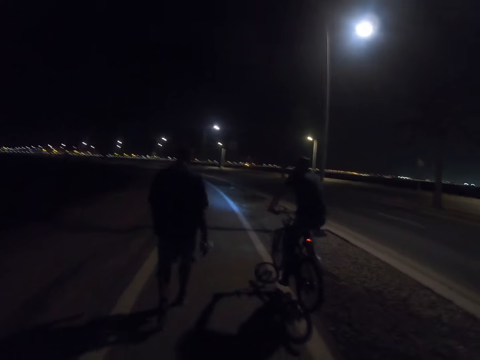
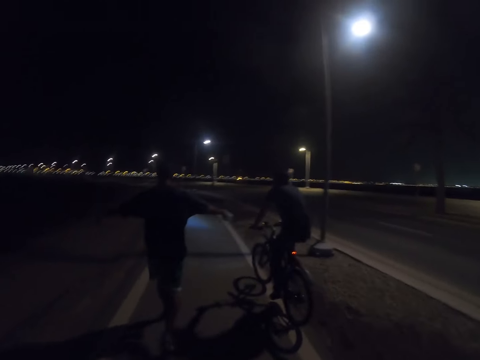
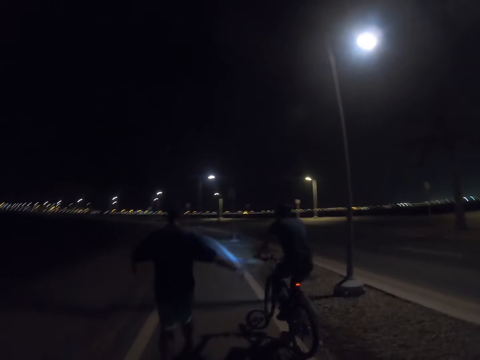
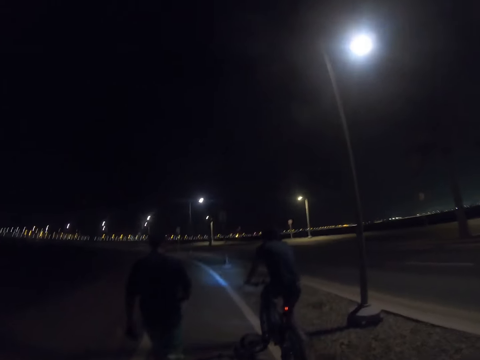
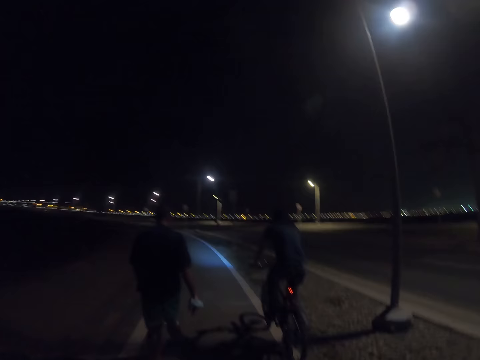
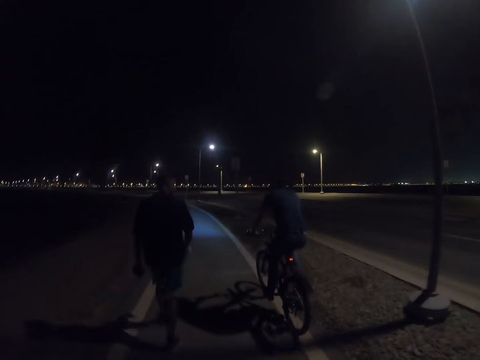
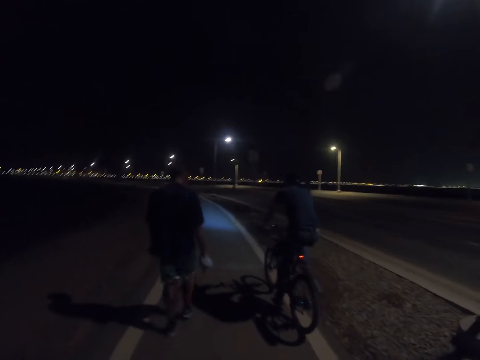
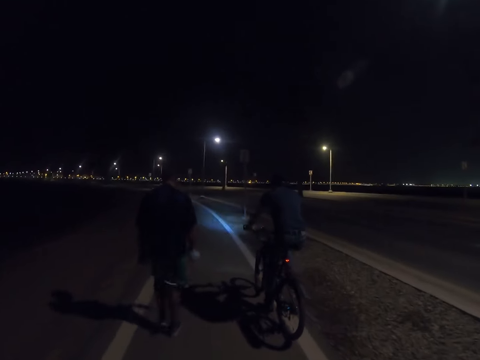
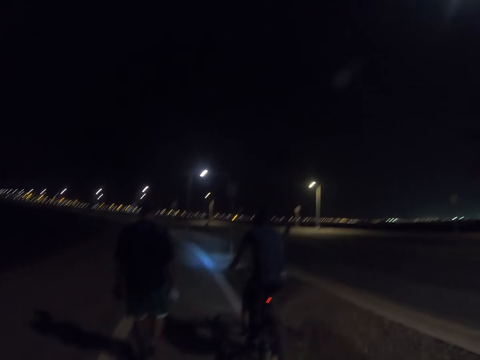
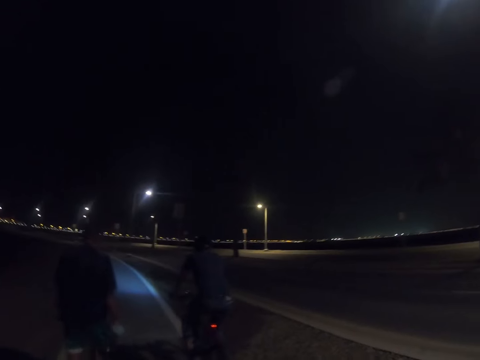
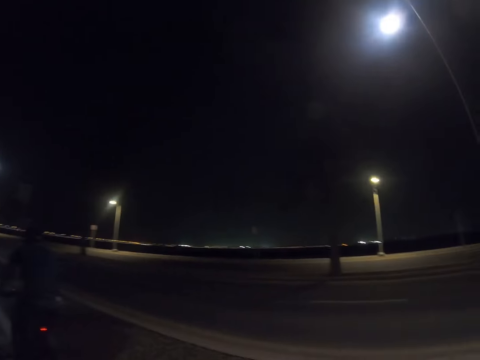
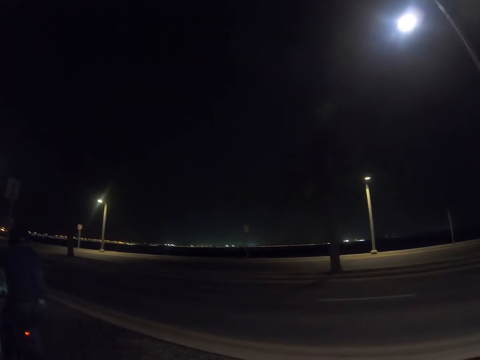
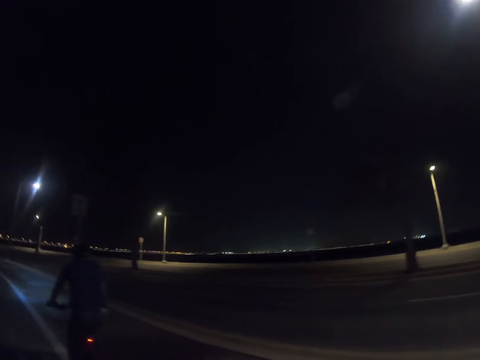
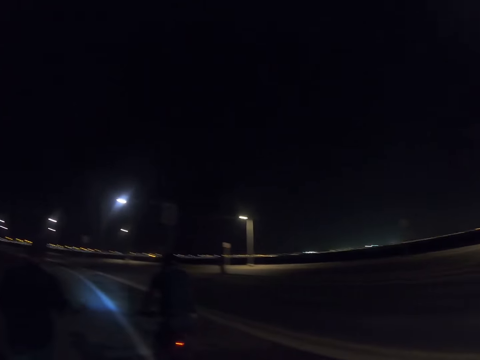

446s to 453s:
A person lifts both his hands.

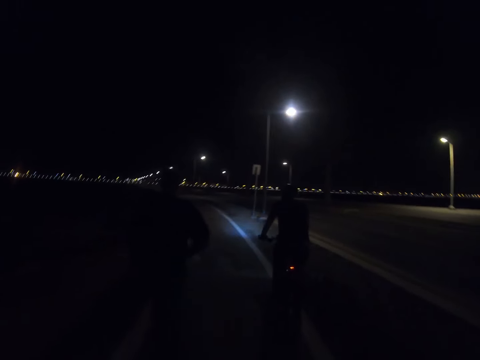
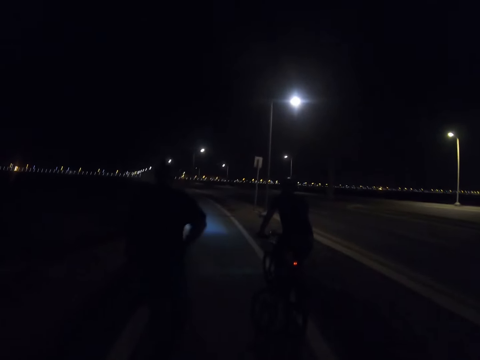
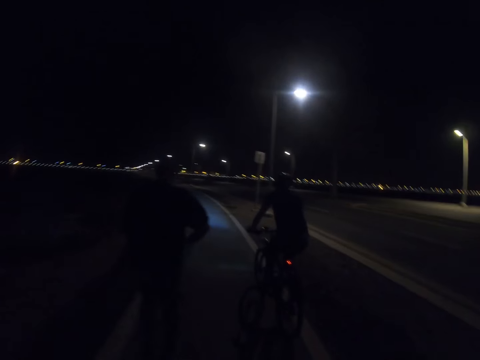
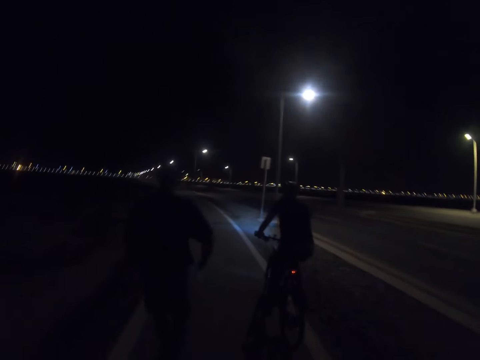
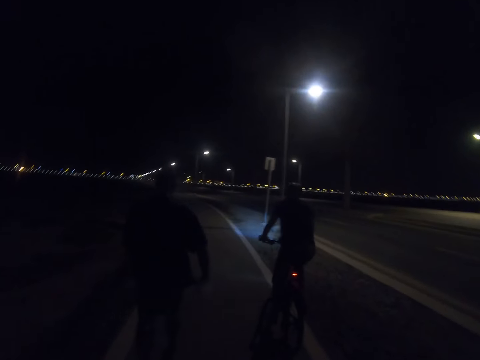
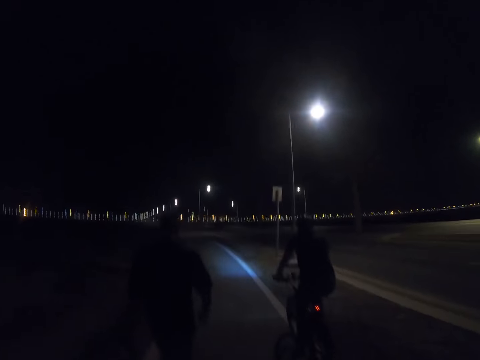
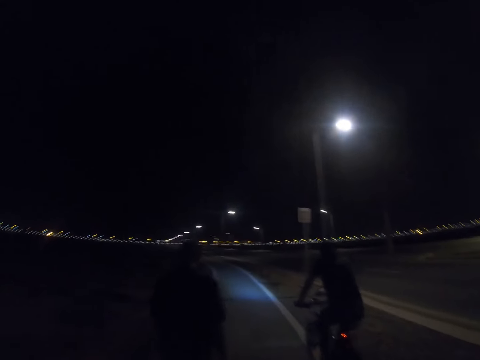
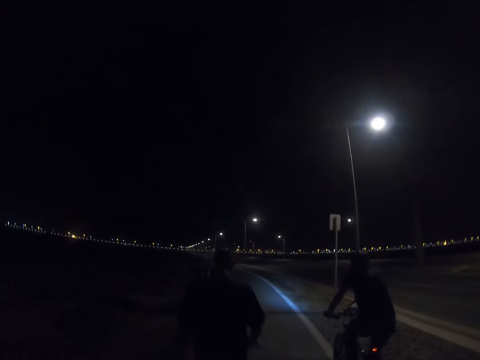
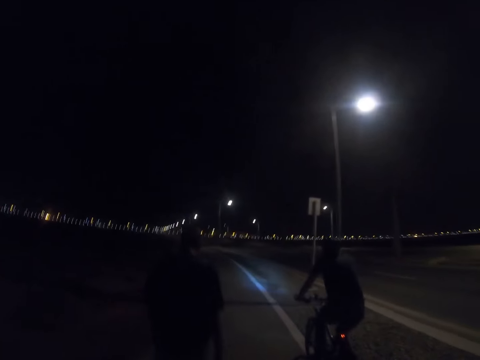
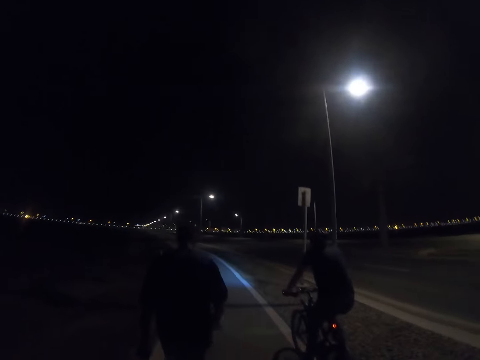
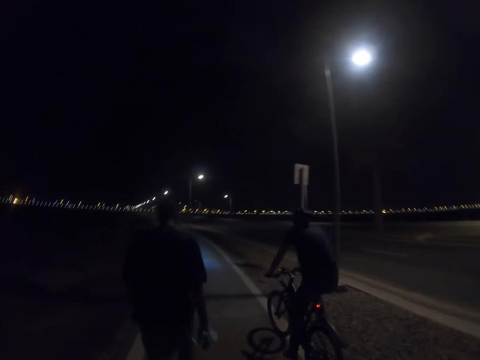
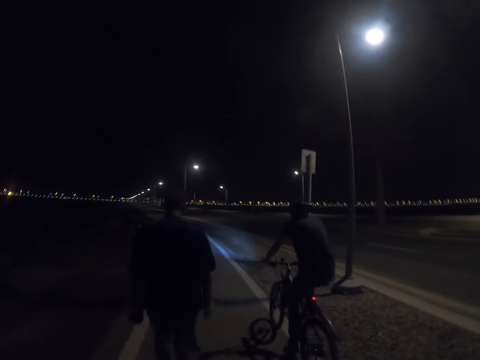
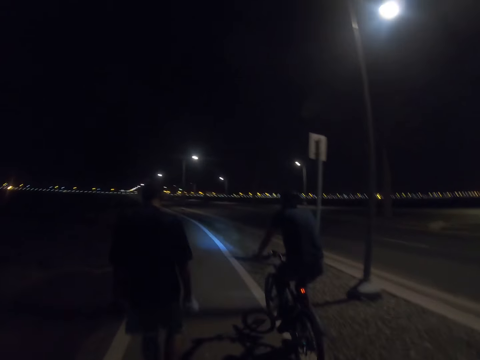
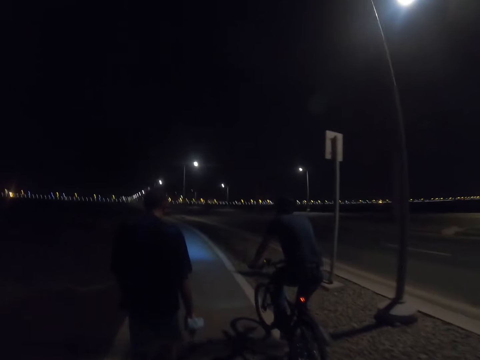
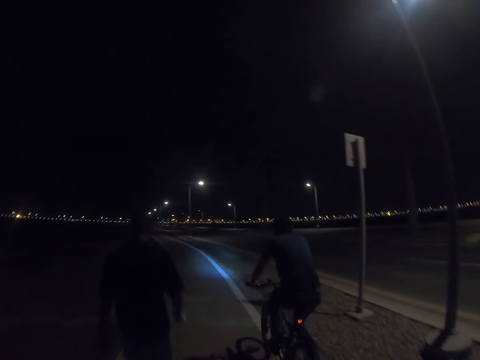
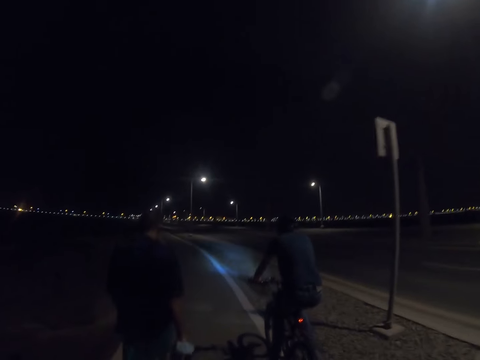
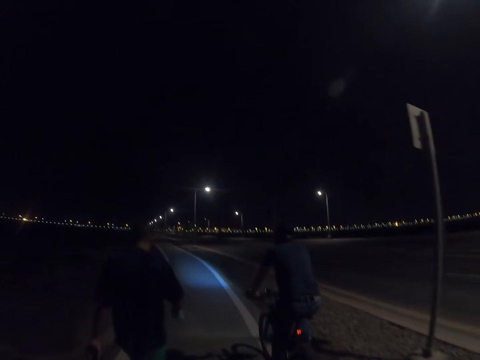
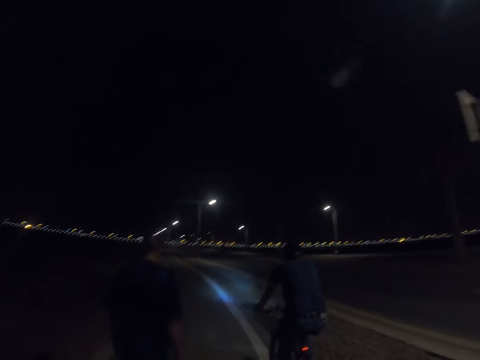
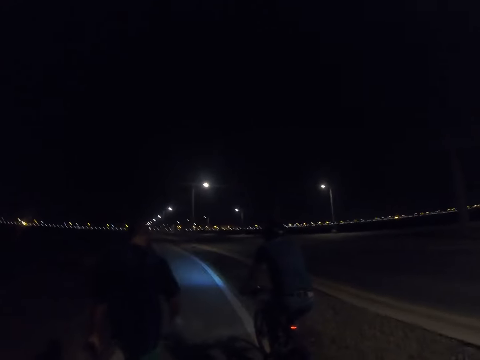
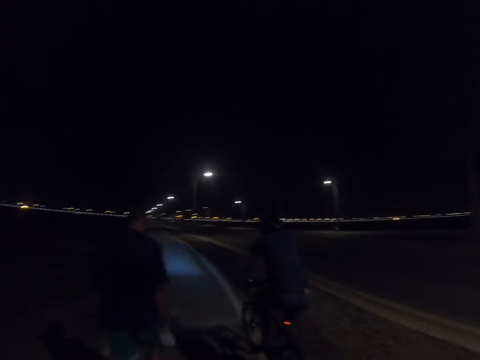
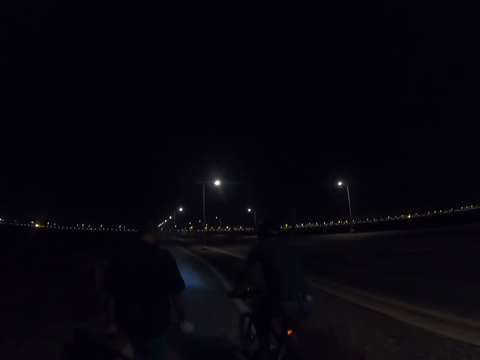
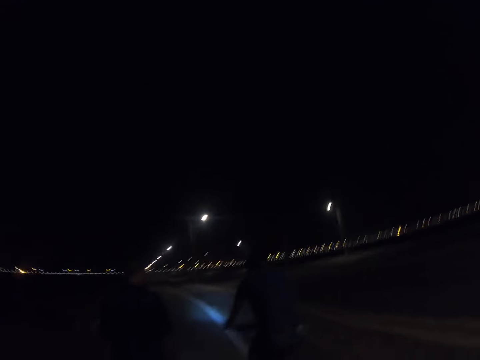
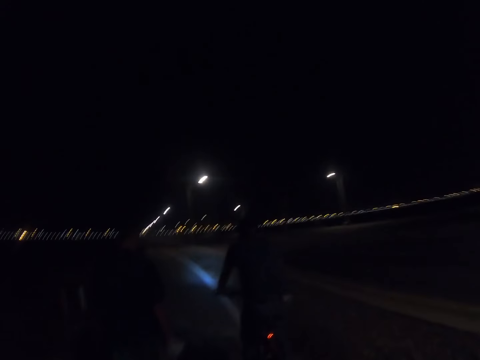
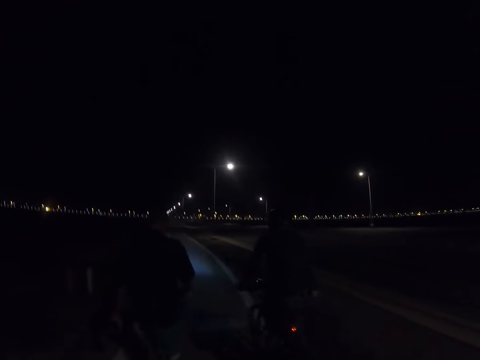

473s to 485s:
A person scratches himself.

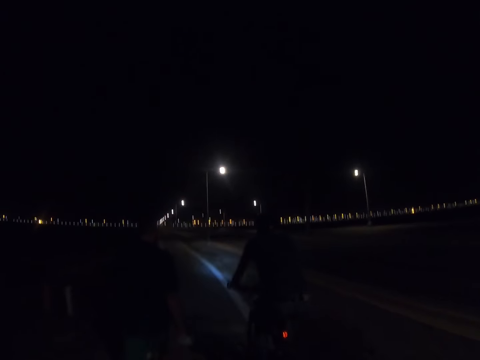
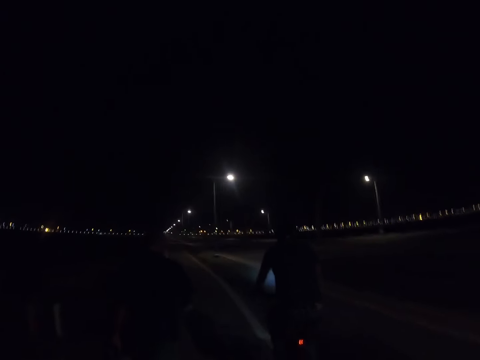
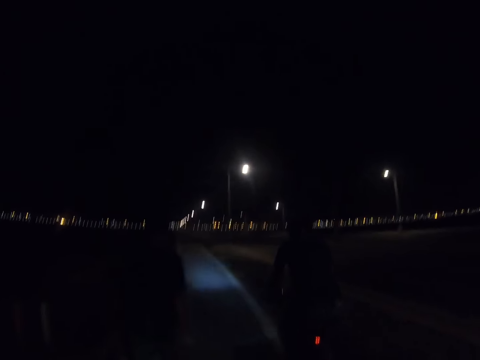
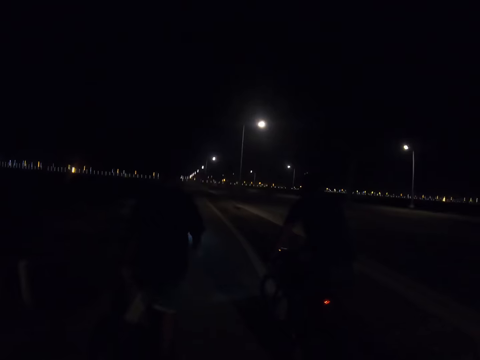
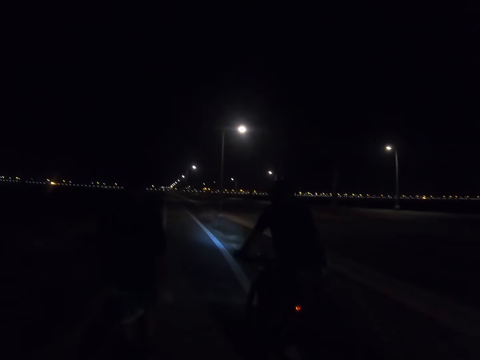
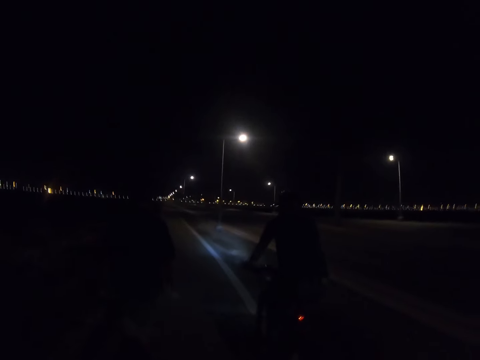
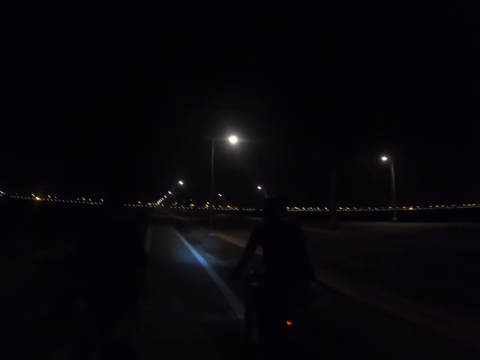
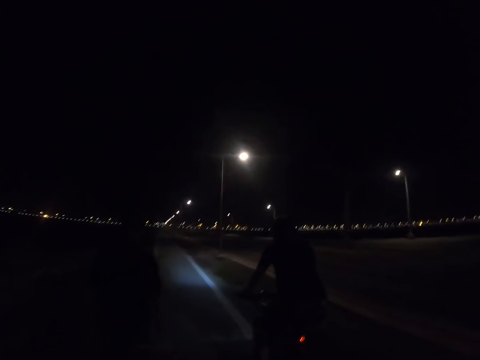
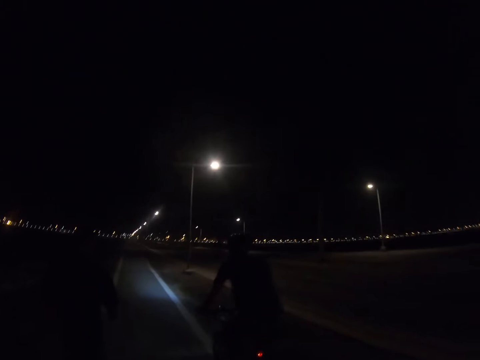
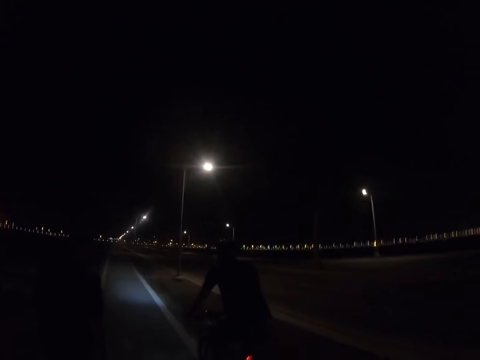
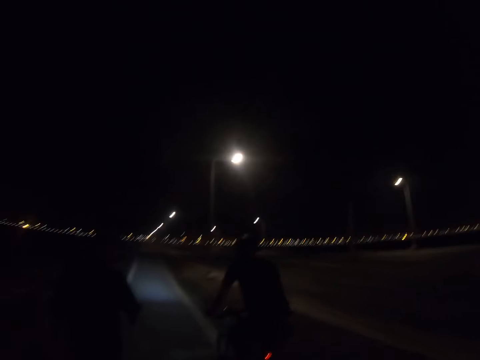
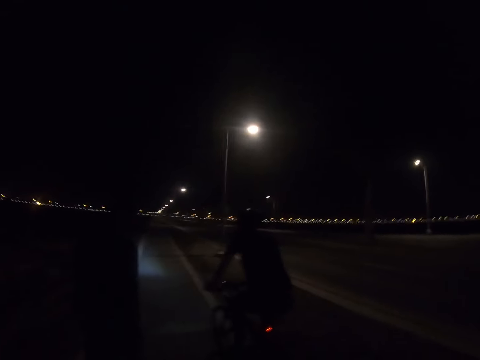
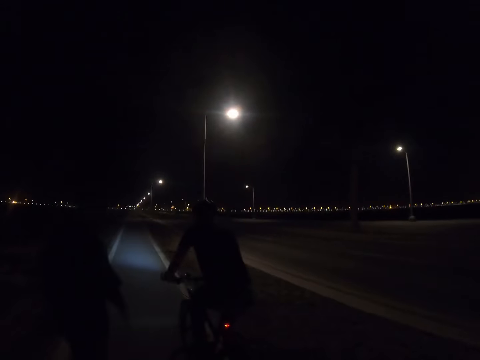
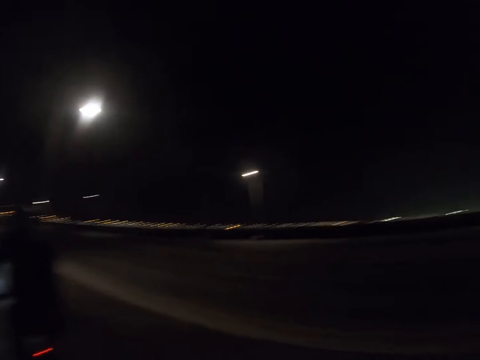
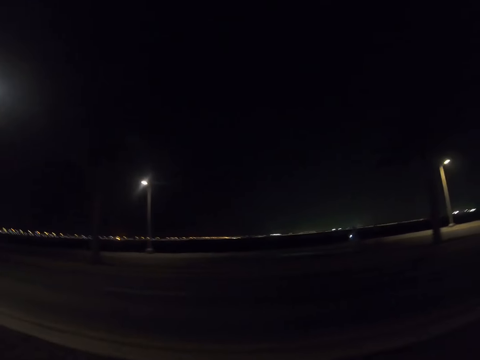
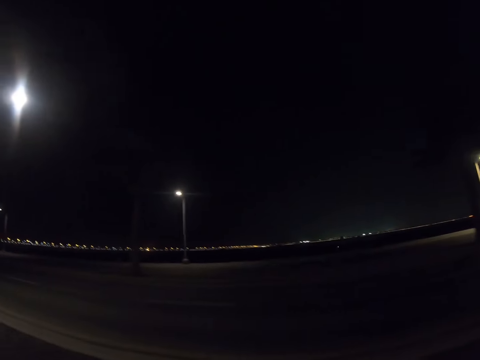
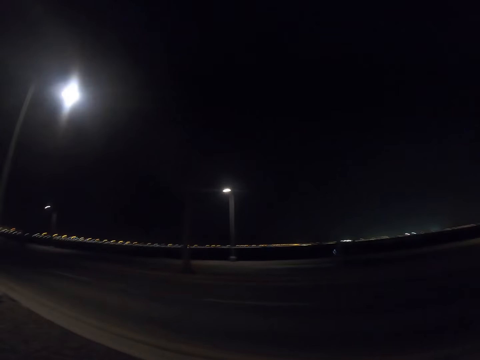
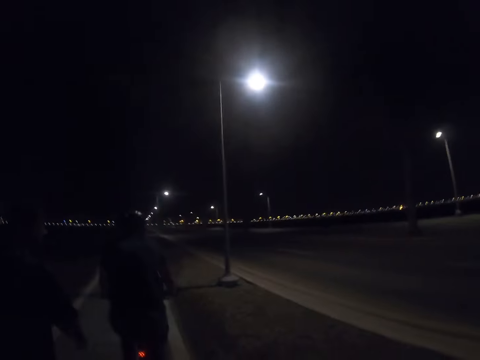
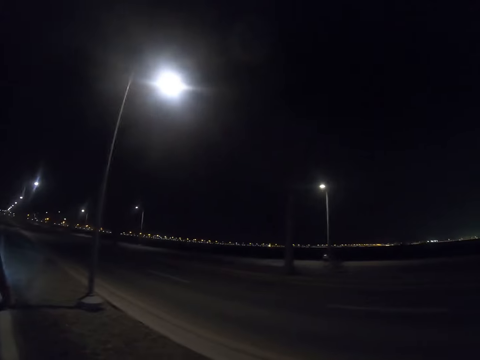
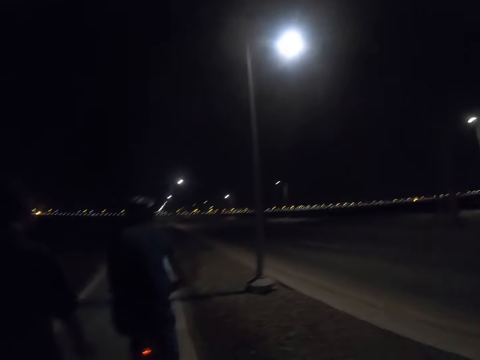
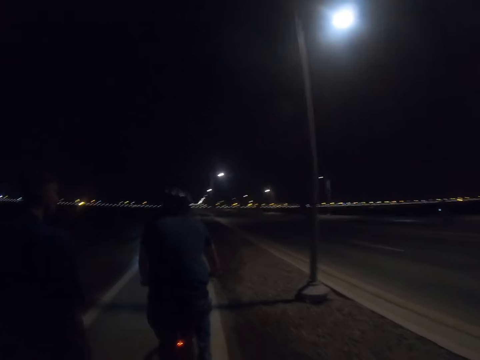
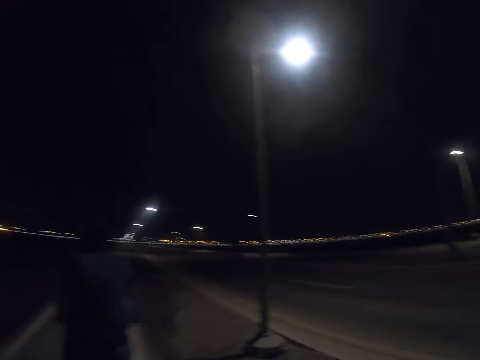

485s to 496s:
A person rides a bicycle.
